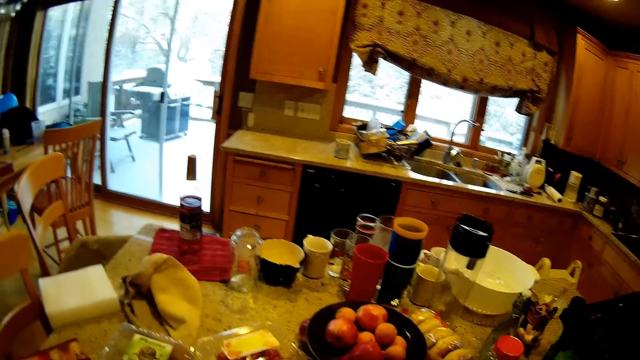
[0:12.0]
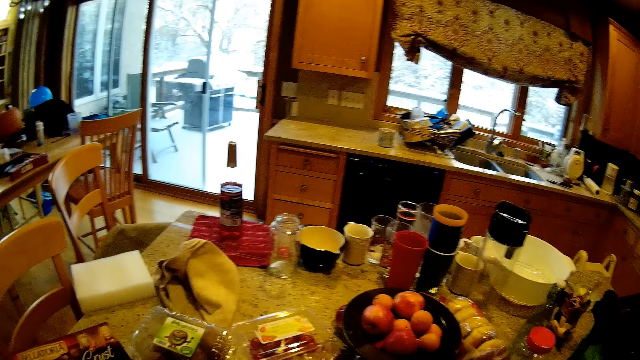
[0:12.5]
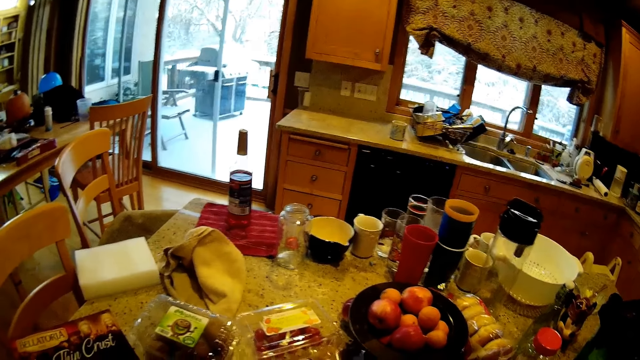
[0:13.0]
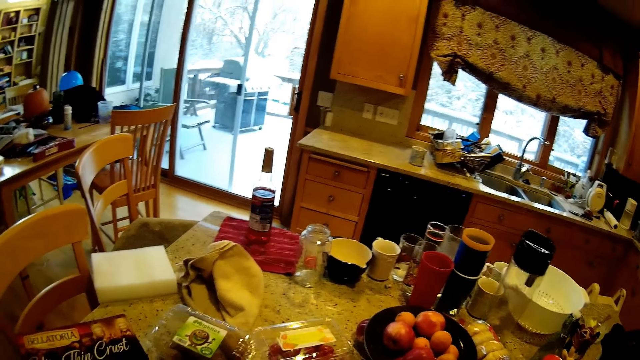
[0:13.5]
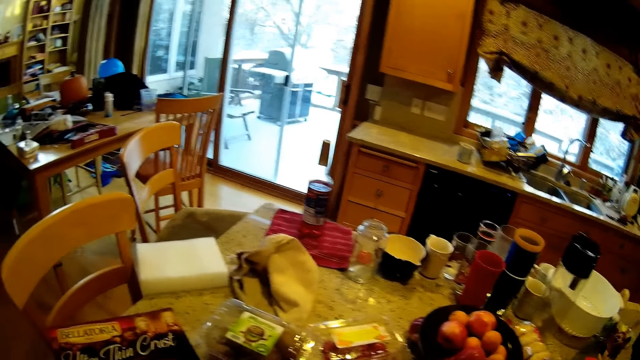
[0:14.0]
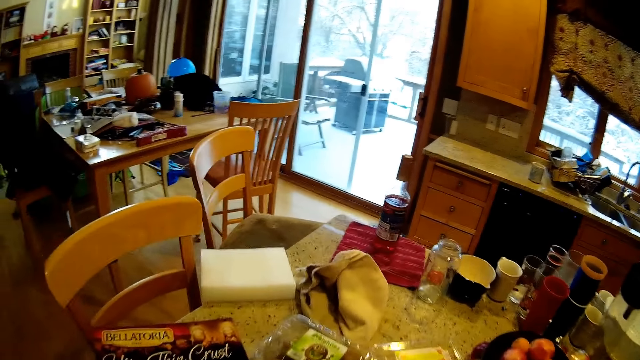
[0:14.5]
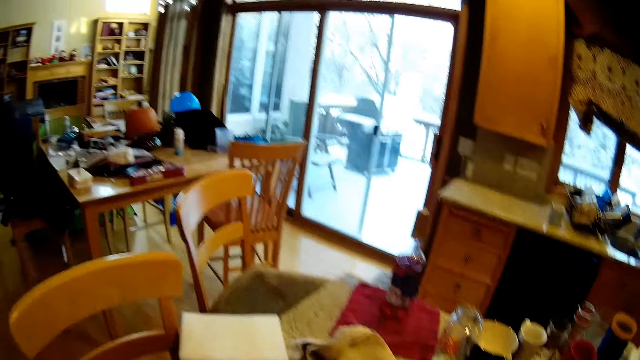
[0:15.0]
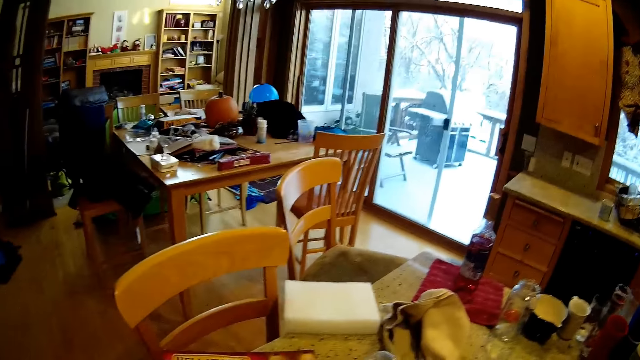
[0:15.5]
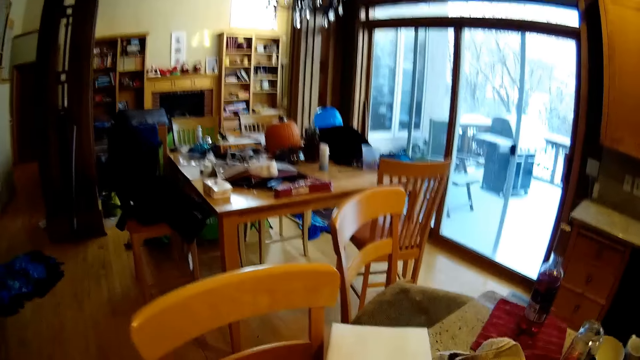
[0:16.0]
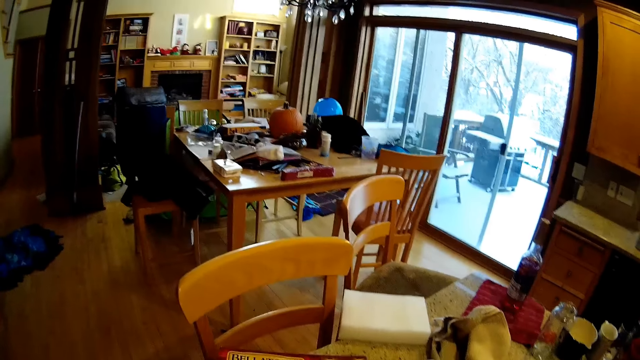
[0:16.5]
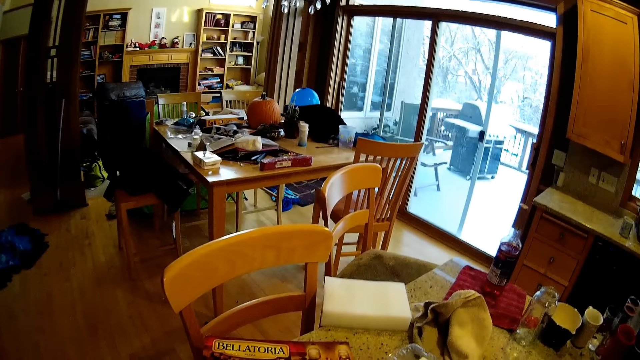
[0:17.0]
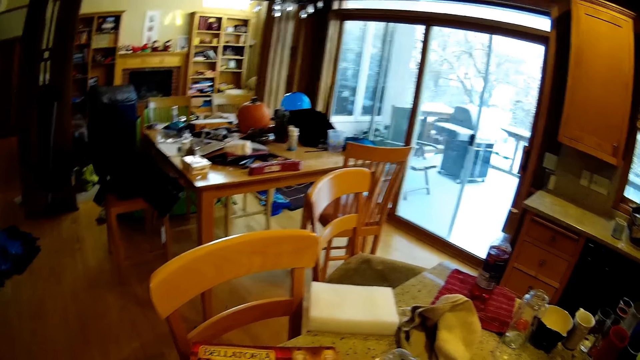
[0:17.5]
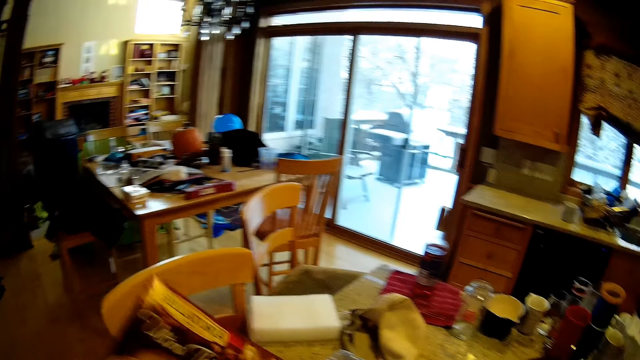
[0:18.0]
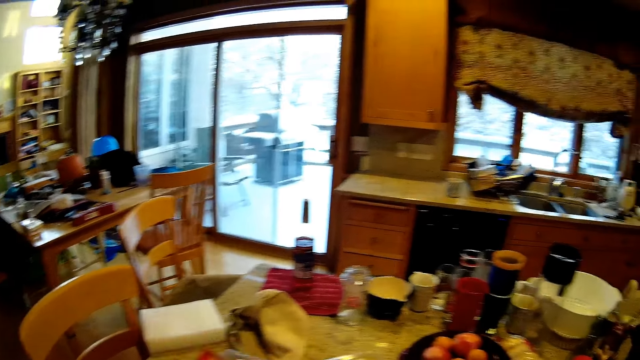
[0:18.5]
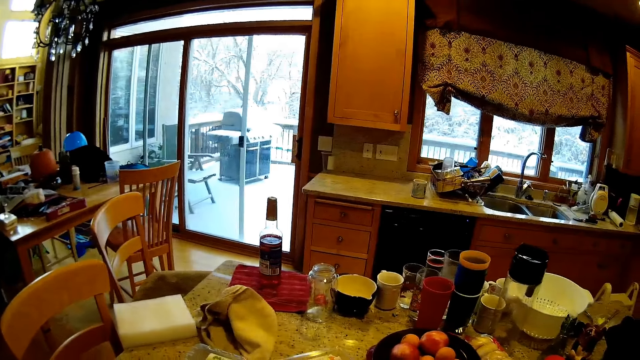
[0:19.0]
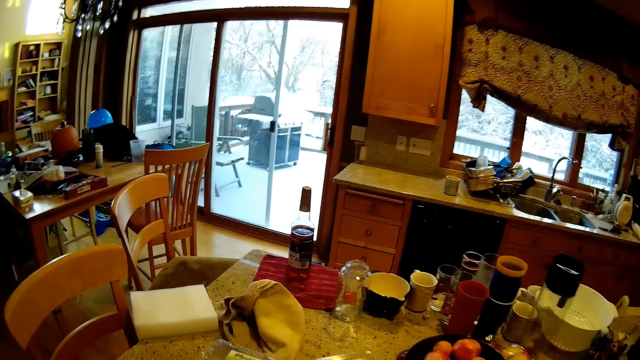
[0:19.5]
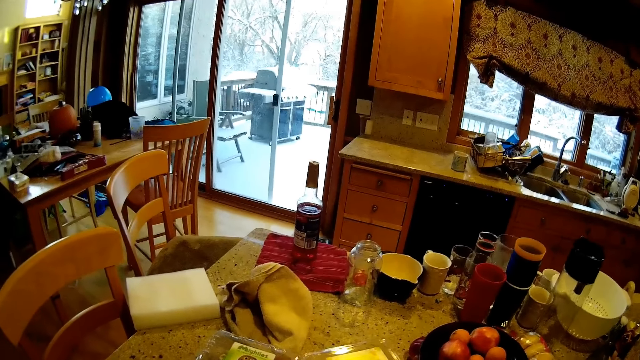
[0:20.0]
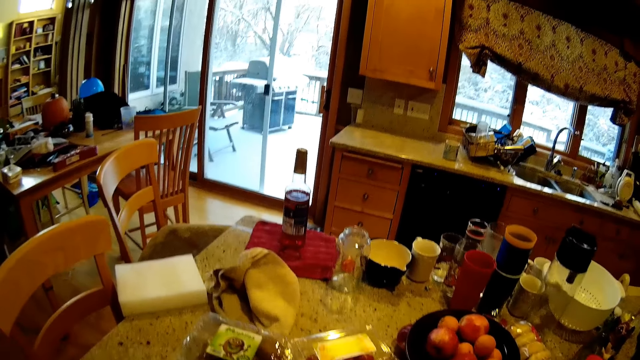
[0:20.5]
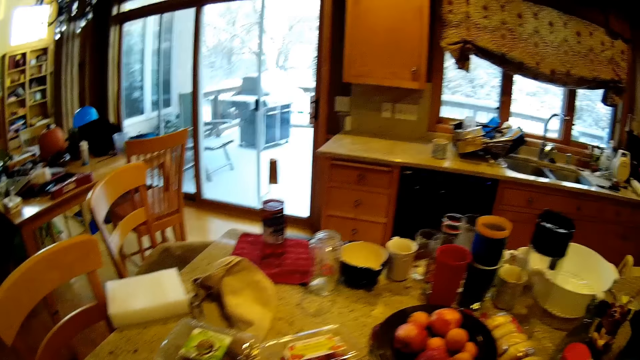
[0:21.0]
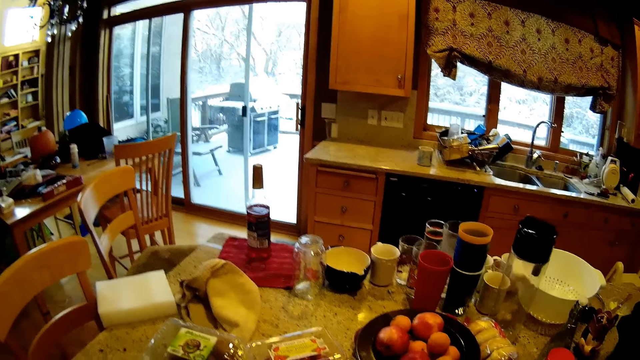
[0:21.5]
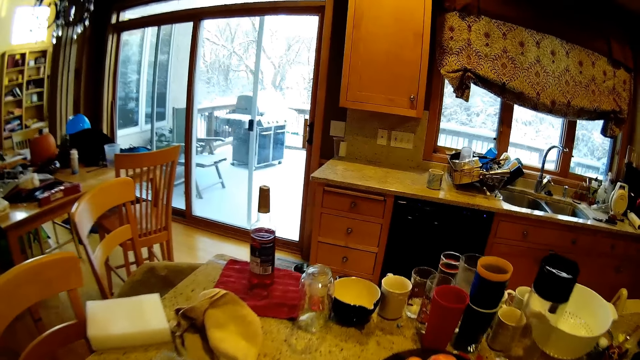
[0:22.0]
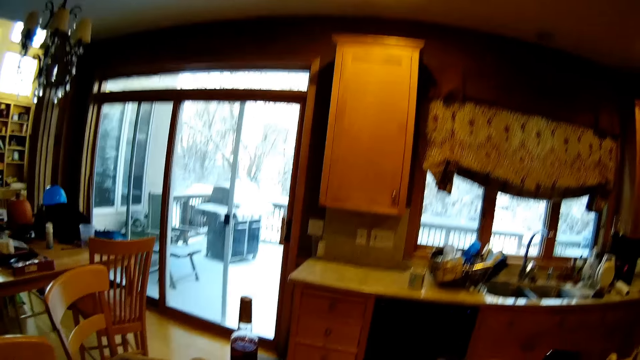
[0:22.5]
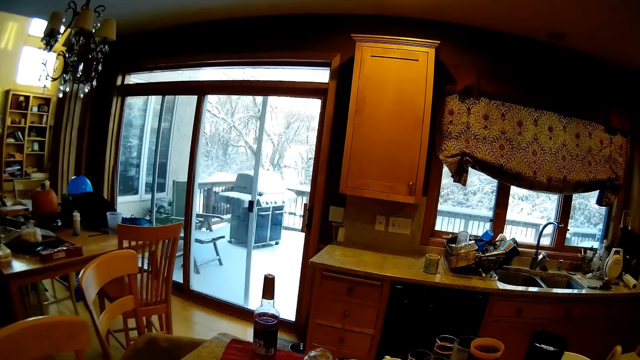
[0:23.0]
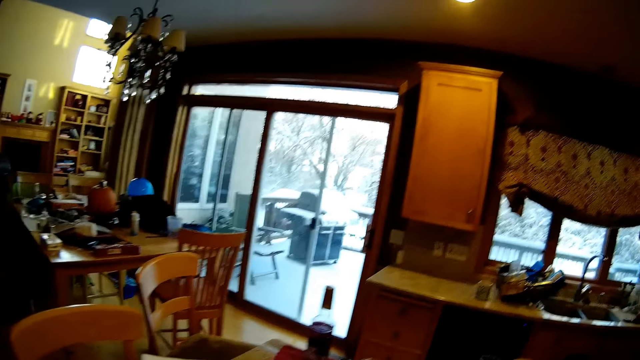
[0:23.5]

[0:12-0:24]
The camera wearer stands beside a dining table. They pick up a packet of biscuits or a magazine from the table. They move around the house.

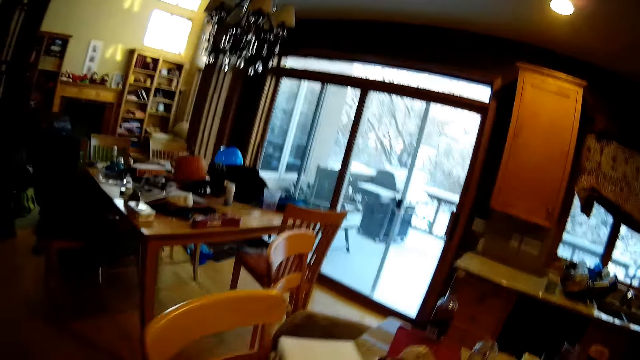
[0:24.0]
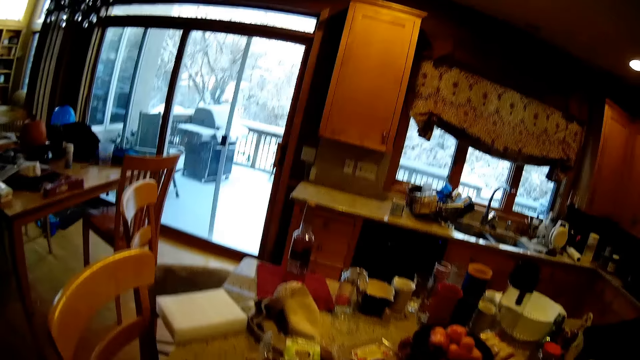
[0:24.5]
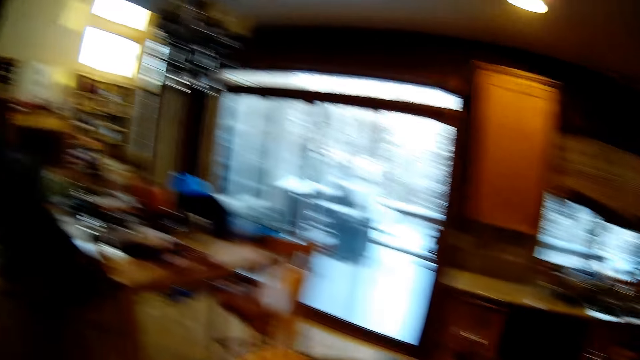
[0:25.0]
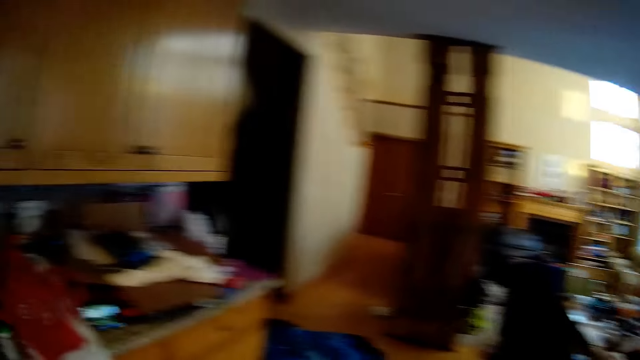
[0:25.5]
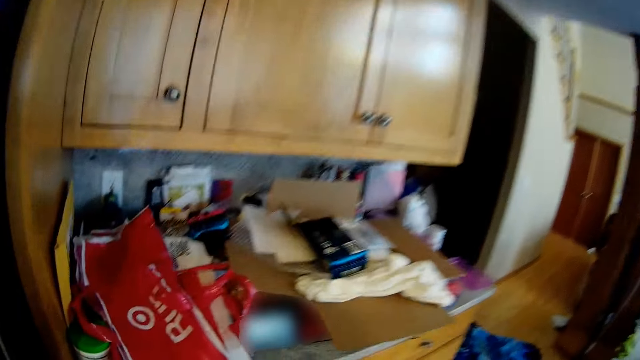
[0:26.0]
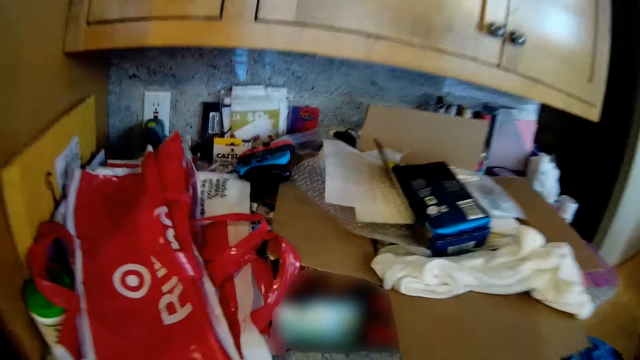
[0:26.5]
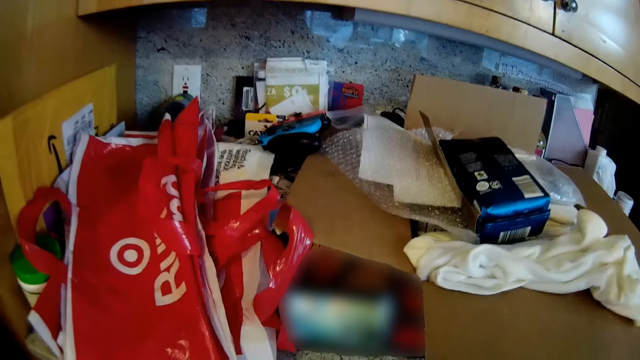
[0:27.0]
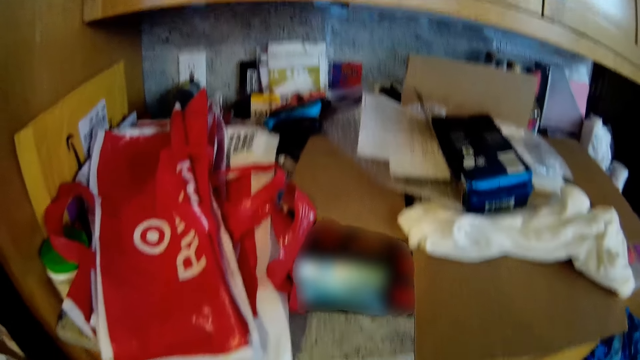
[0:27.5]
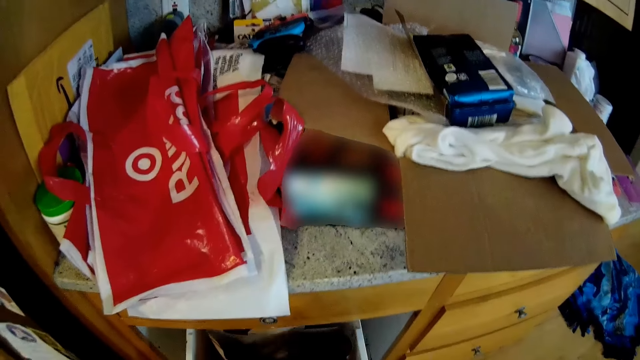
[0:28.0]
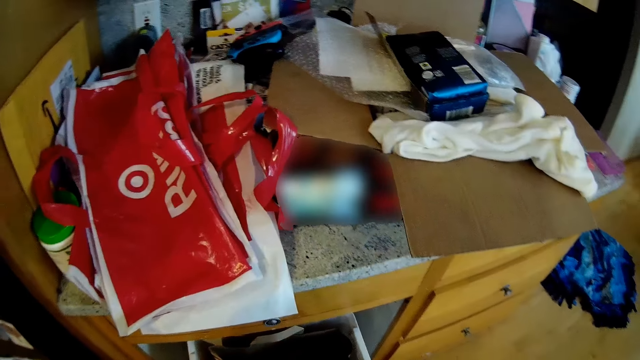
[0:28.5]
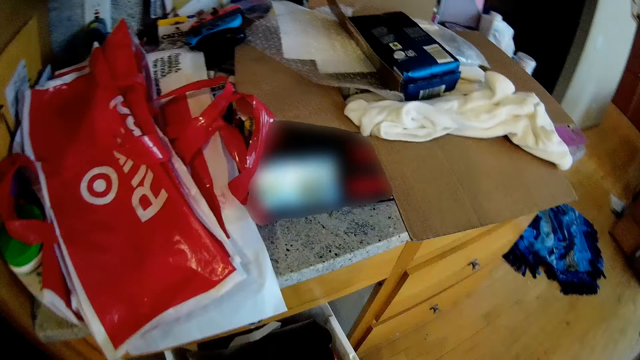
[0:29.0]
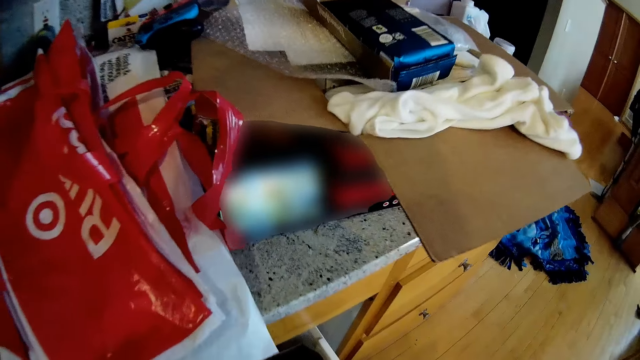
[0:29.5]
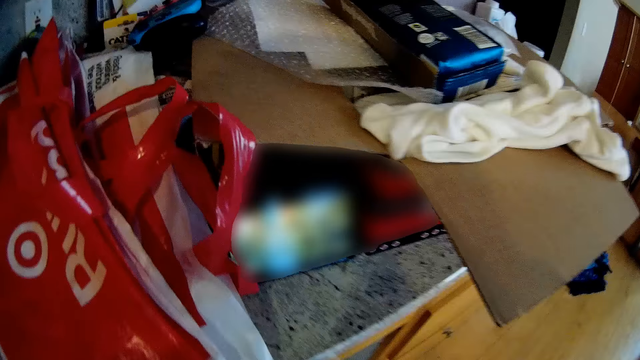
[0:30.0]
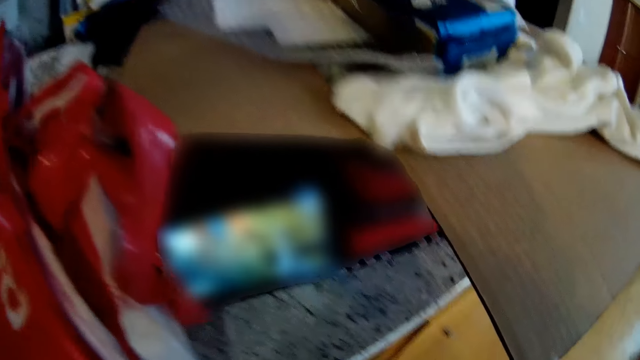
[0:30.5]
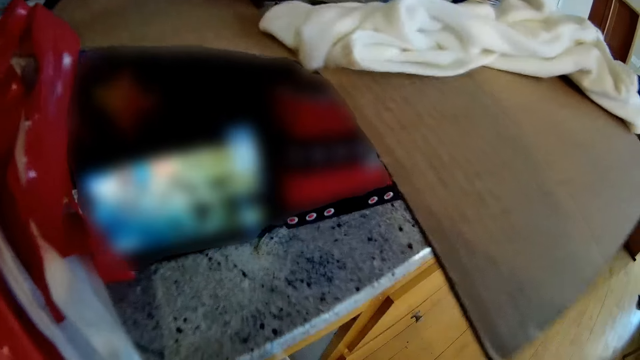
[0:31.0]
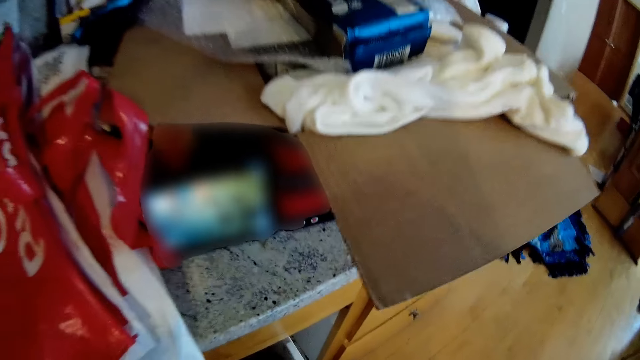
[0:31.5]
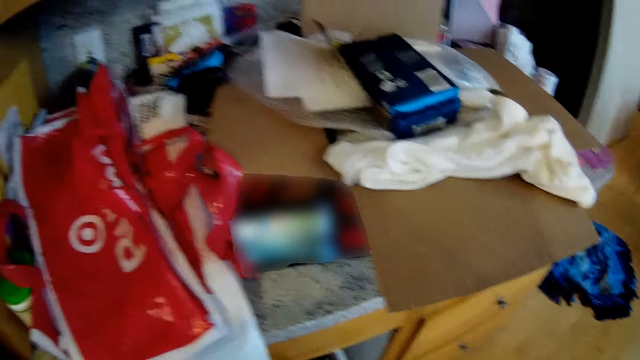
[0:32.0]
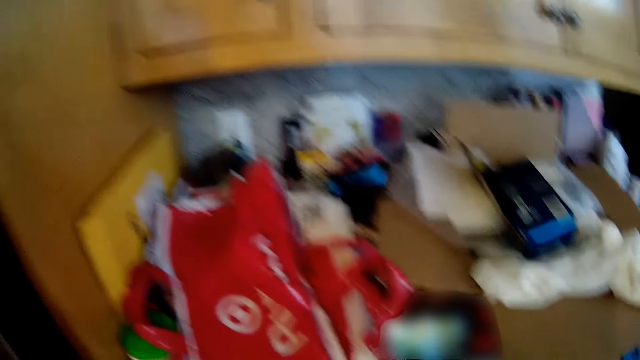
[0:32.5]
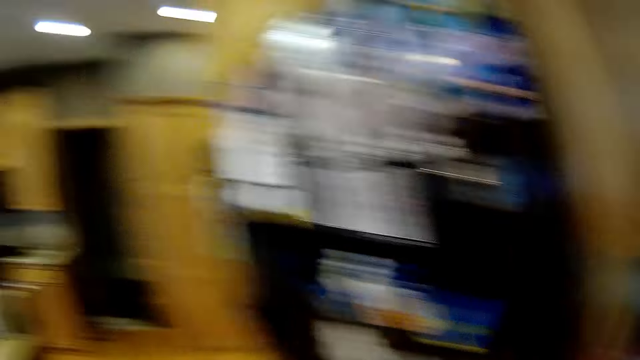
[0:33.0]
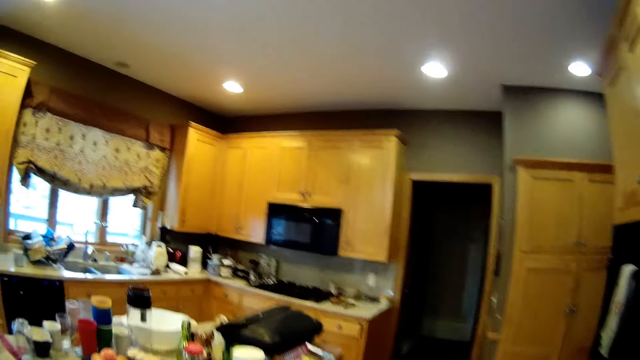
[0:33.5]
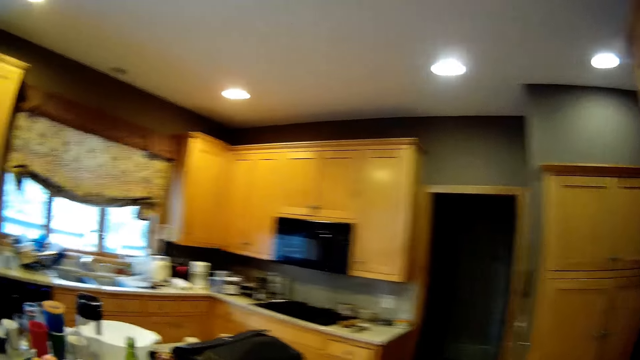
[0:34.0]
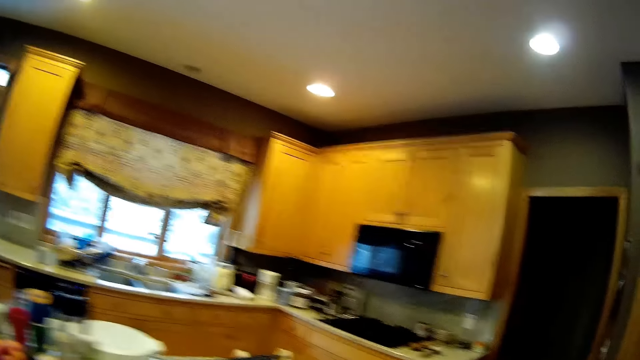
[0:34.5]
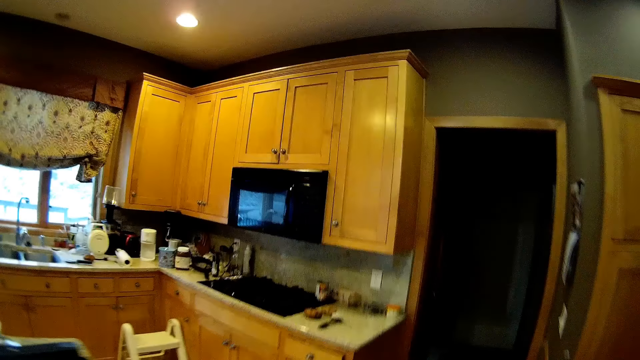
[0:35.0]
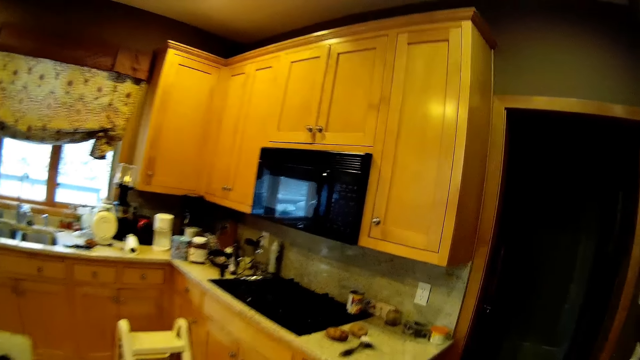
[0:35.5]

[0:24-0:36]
The camera wearer moves towards the cupboard. They open the drawer. They move to the kitchen.
